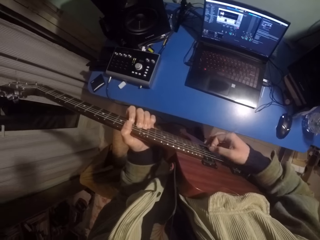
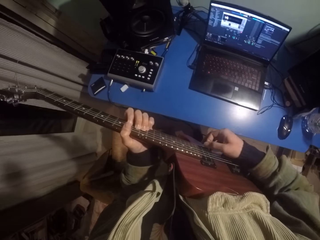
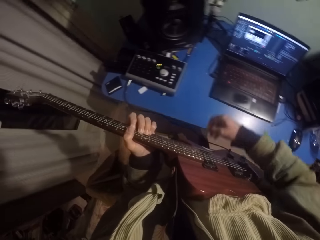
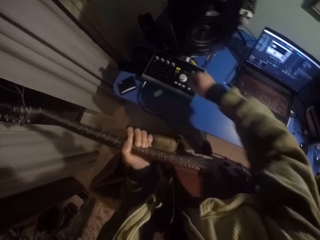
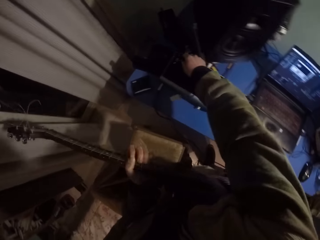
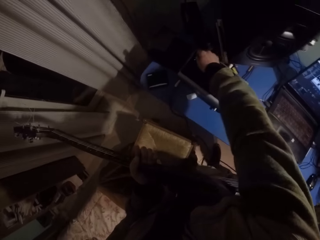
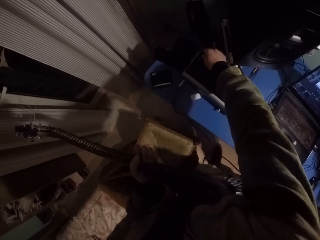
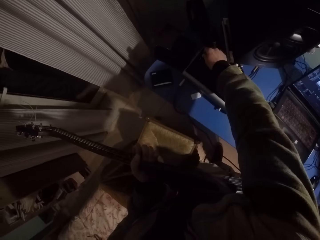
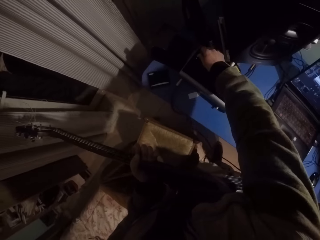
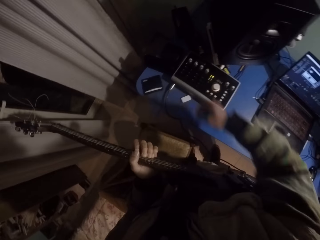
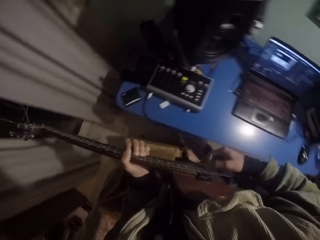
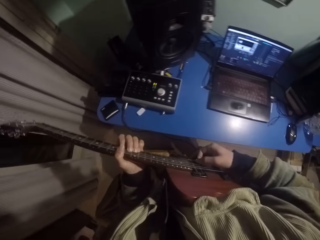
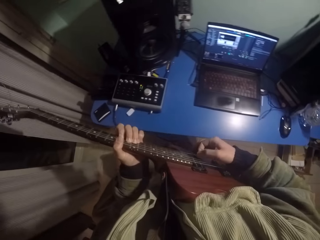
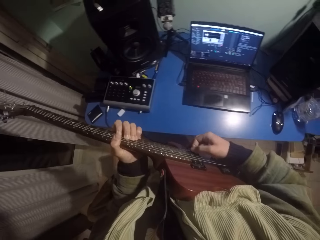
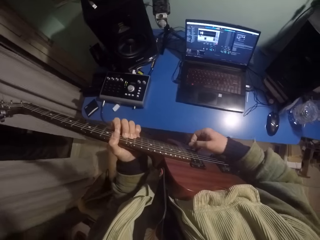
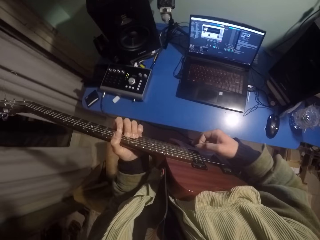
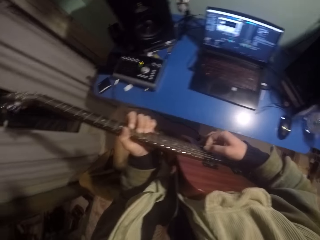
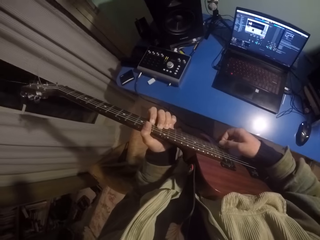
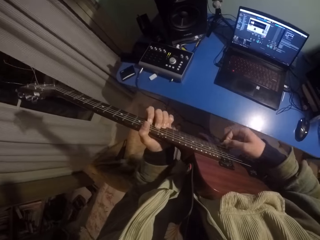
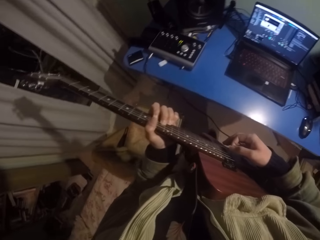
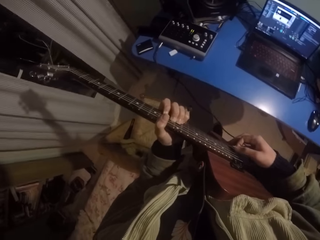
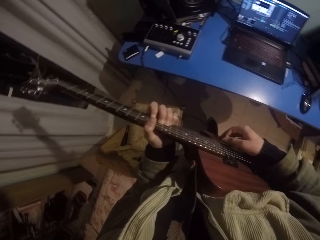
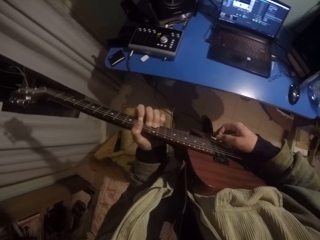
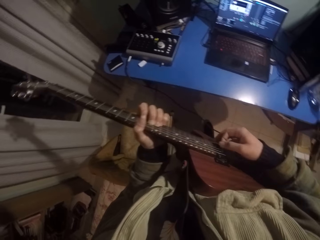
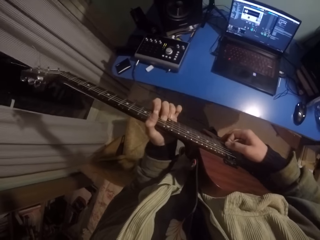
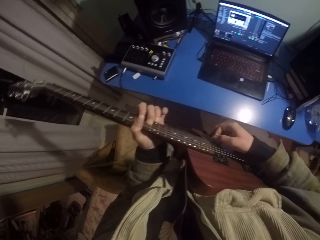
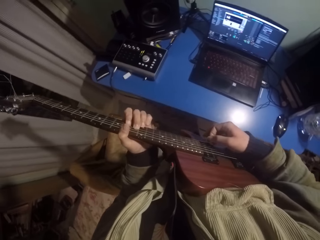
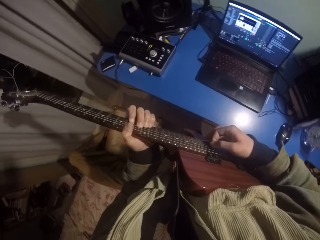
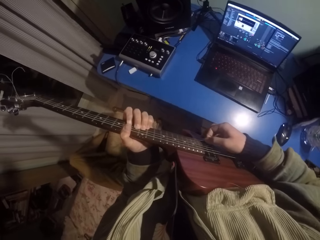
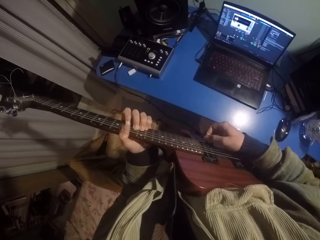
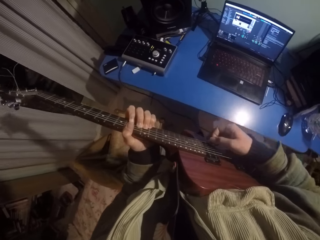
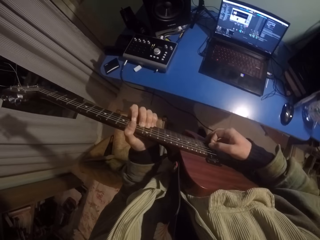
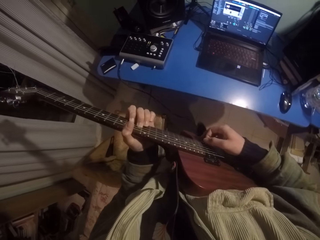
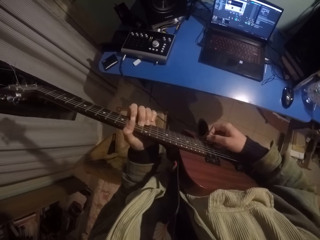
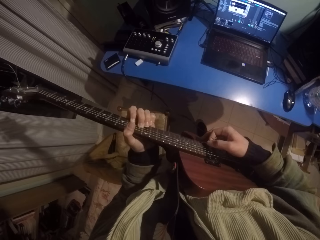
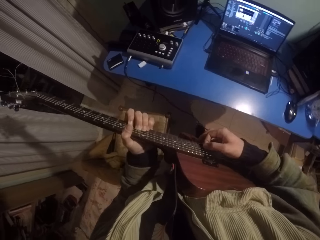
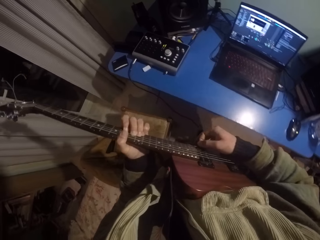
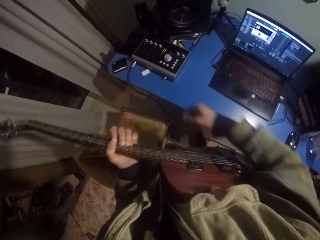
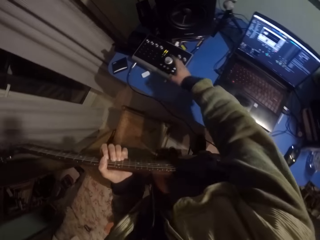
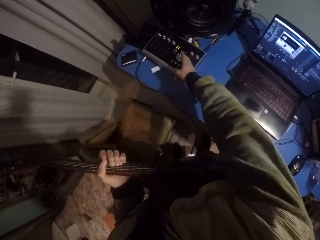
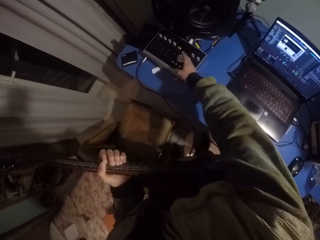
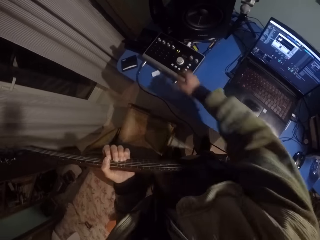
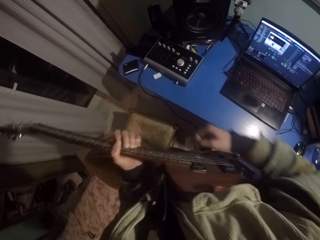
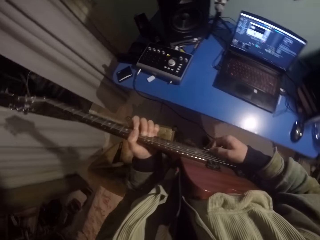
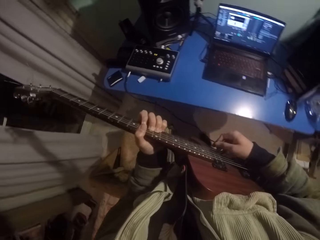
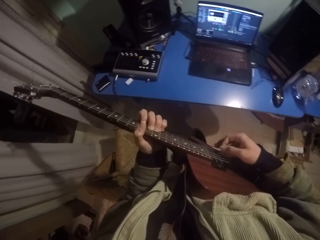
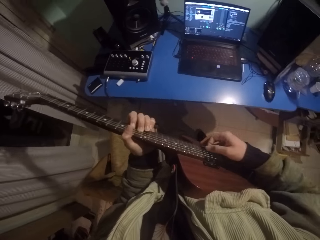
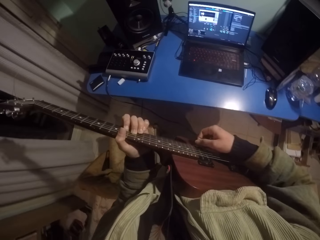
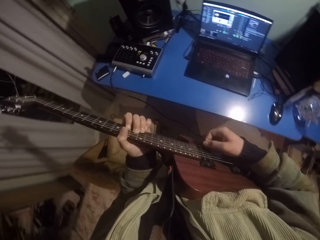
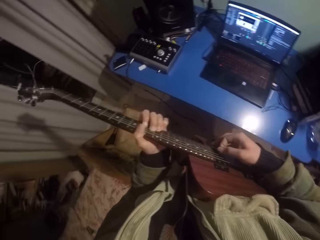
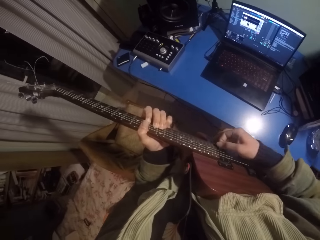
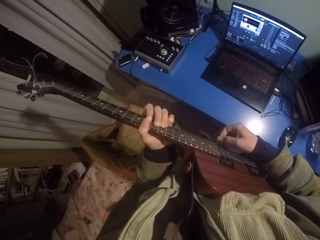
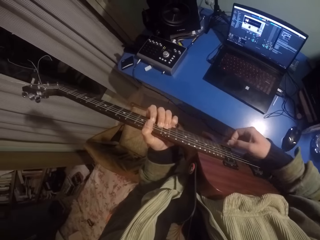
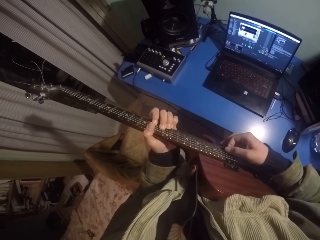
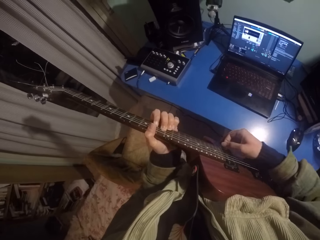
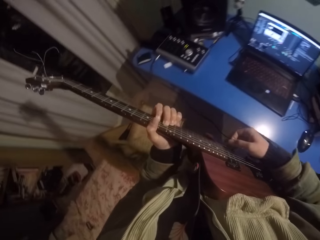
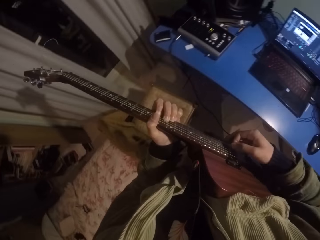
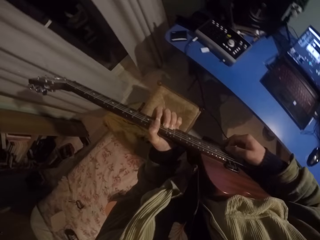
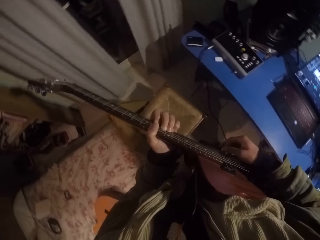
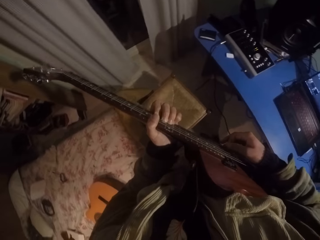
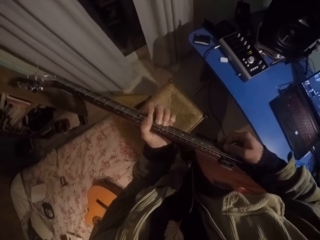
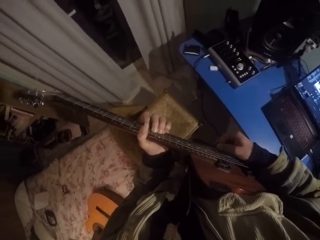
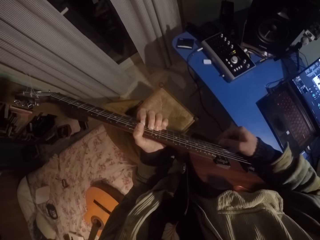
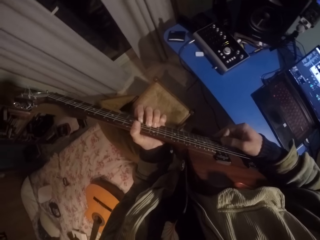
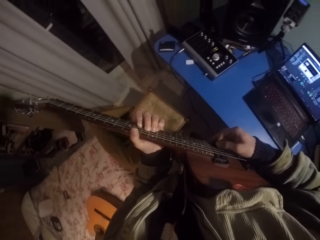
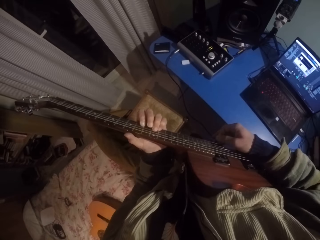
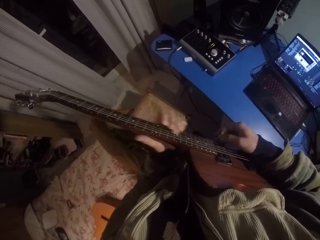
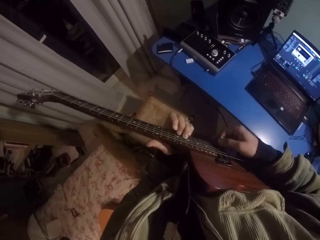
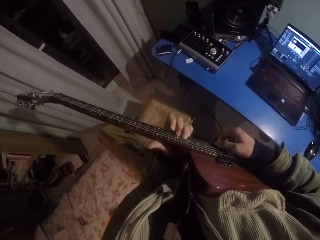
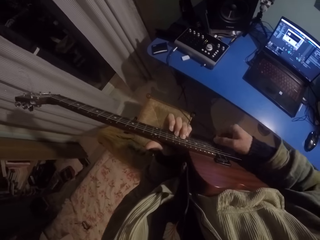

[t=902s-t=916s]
The camera wearer tunes an amplifier. They hold something. They play the guitar. They tune the amplifier. They play the guitar.

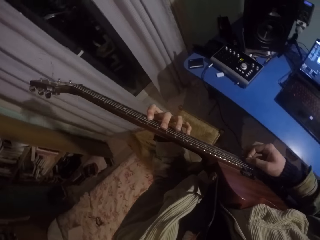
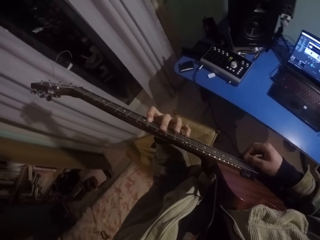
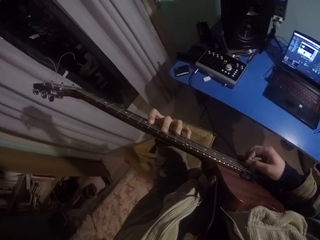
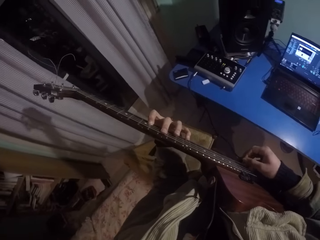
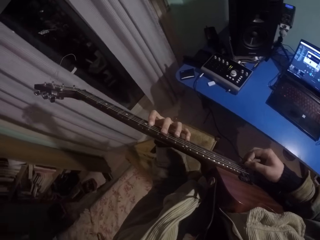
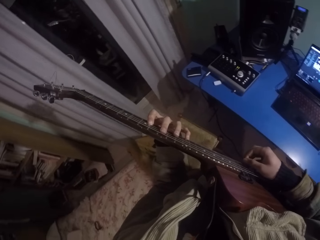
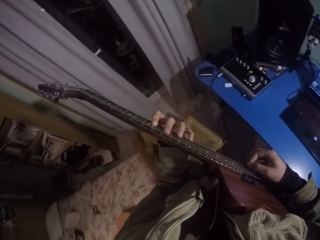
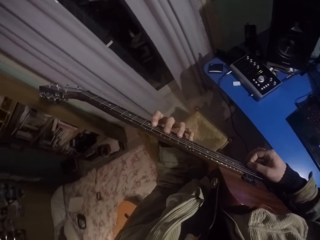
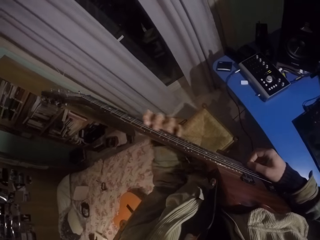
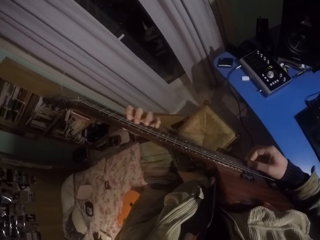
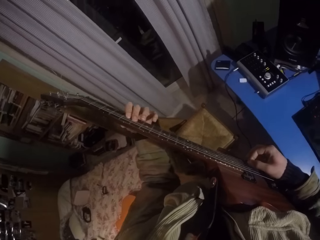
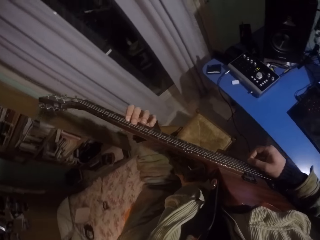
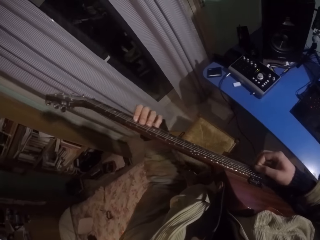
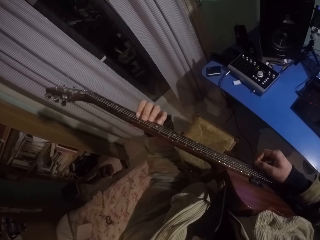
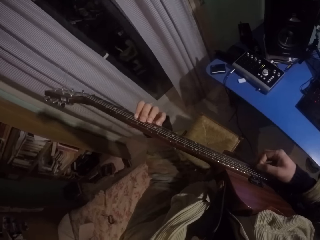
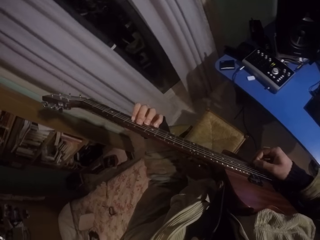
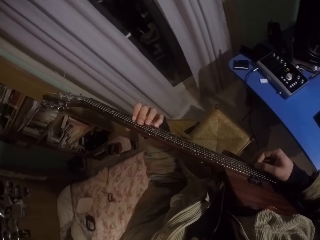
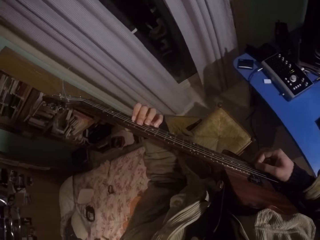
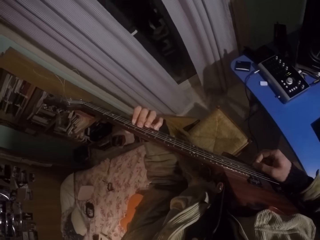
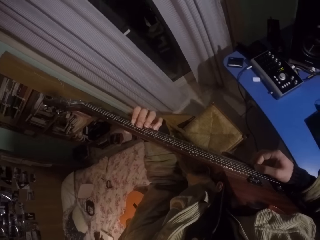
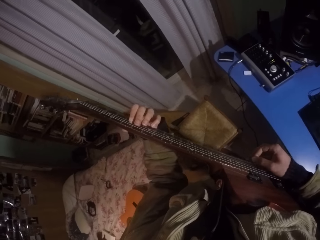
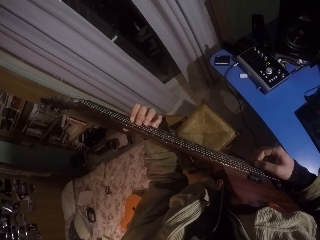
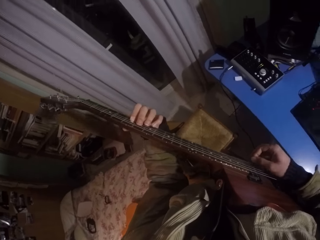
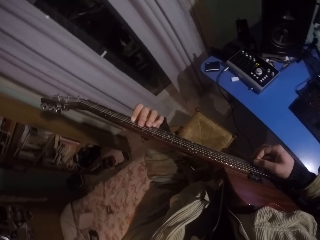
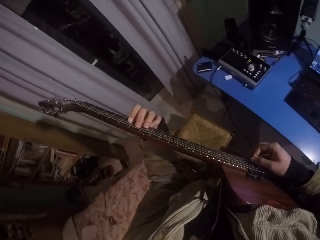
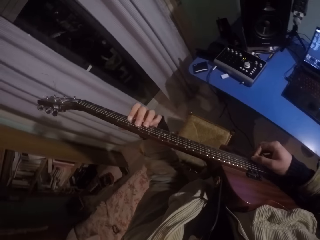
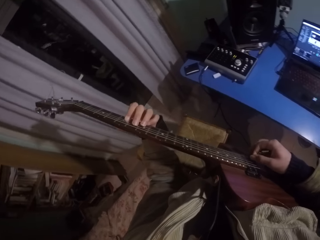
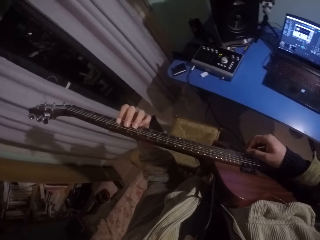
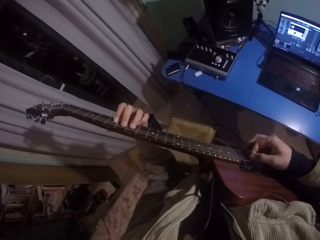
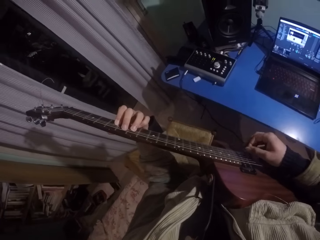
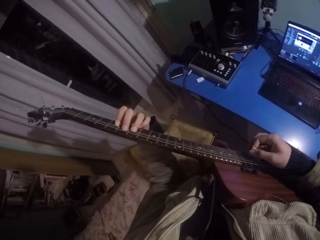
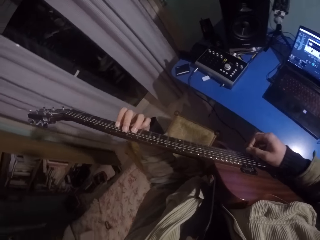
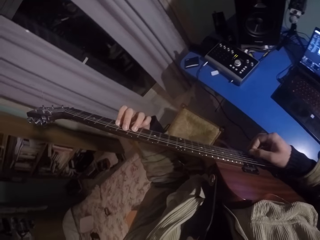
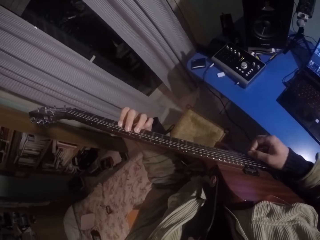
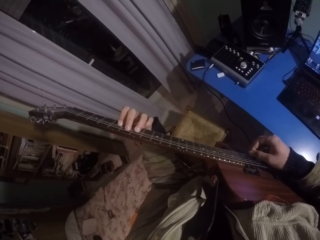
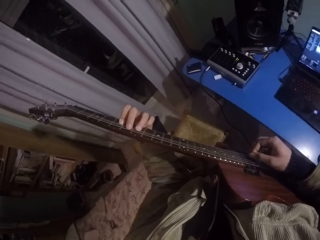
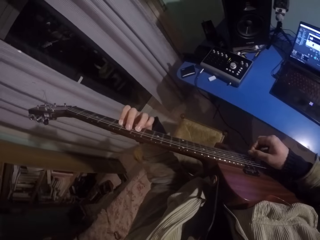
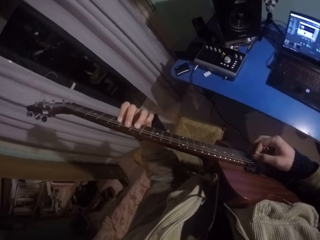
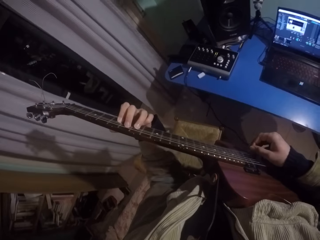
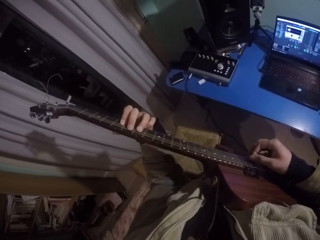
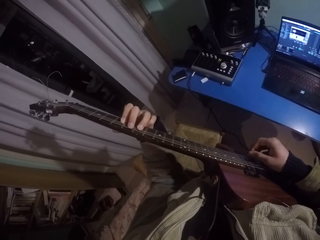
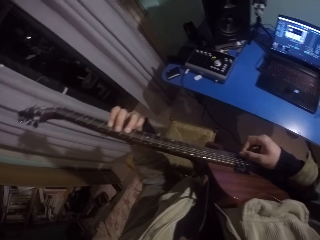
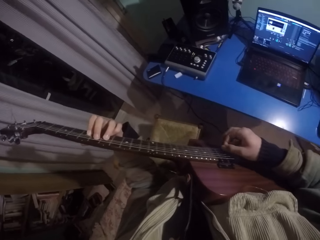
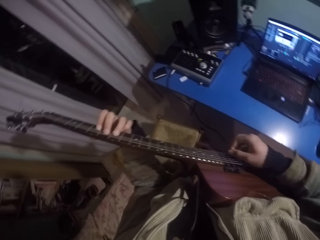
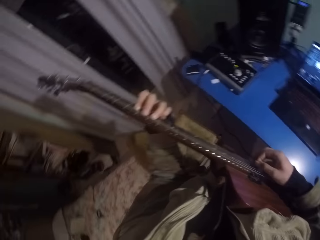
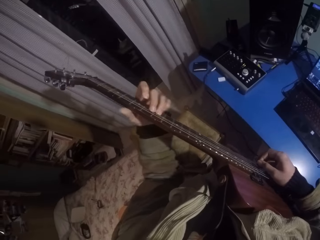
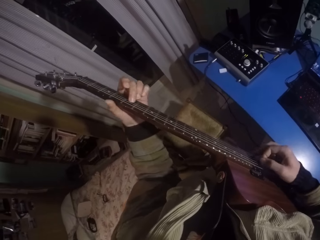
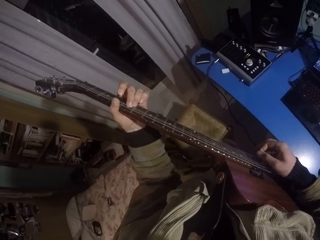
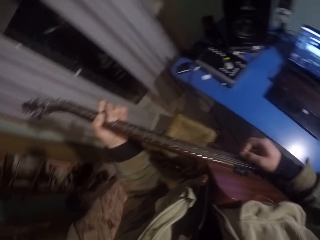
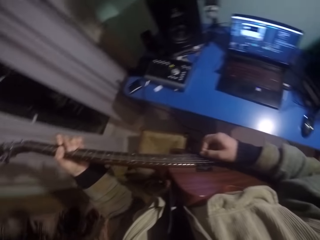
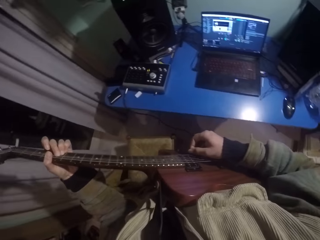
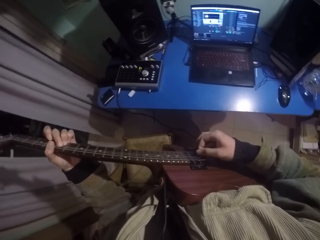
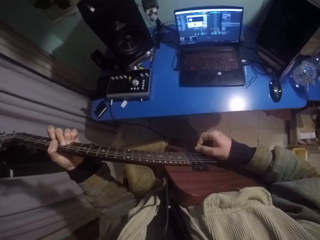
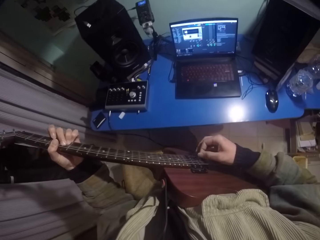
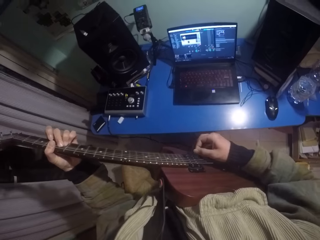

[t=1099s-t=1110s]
The camera wearer moves the left hand up the guitar. They press the strings of the guitar with the left hand. They strike chords of the guitar with the right hand. They move the left hand up the guitar.
